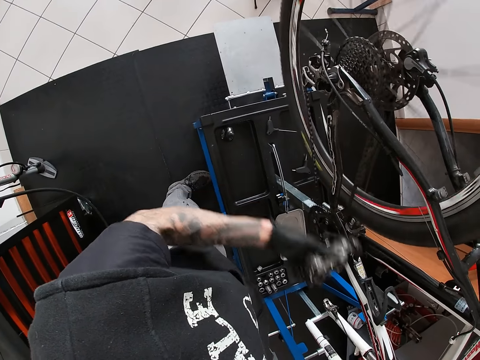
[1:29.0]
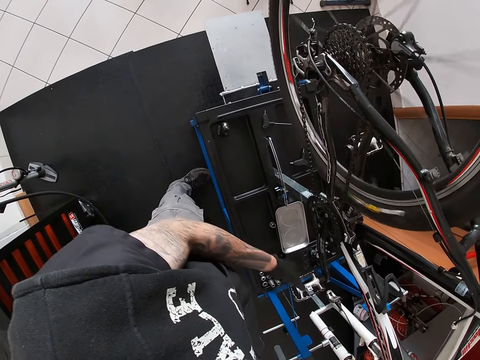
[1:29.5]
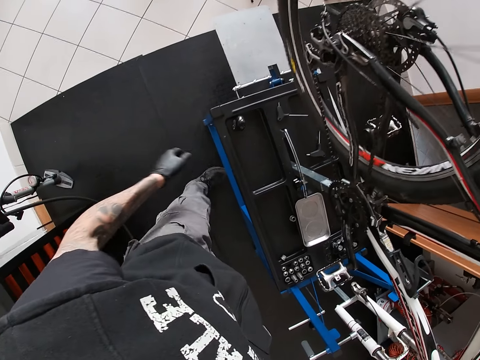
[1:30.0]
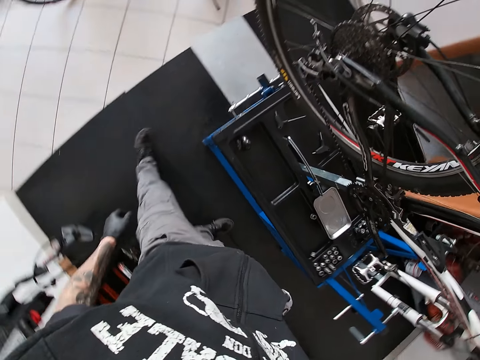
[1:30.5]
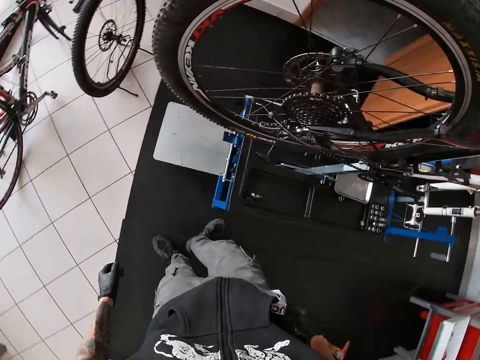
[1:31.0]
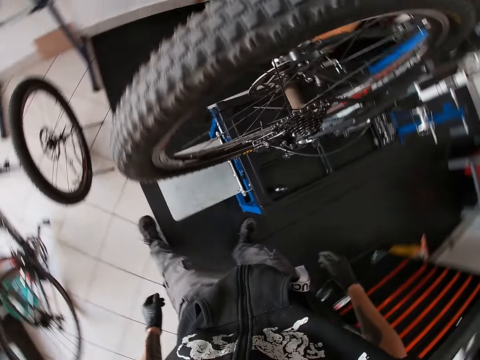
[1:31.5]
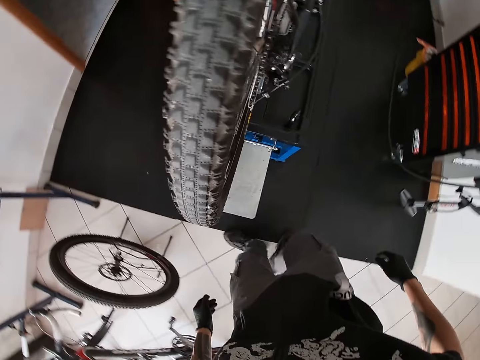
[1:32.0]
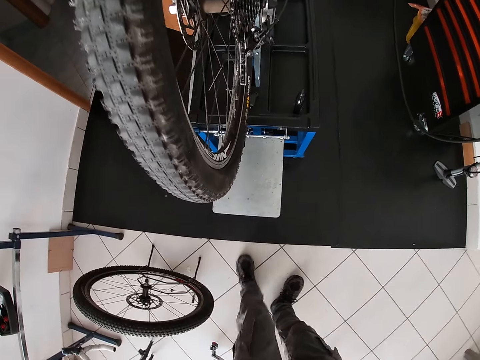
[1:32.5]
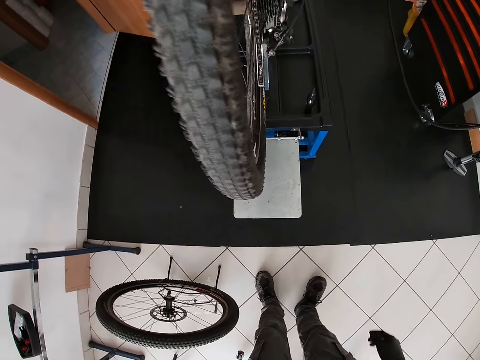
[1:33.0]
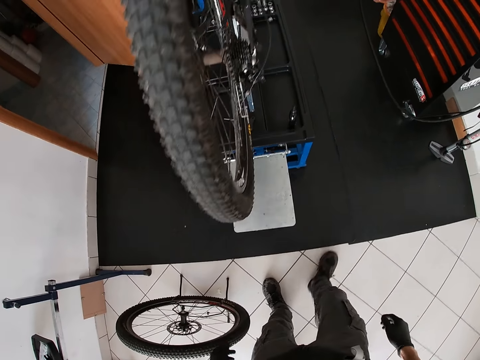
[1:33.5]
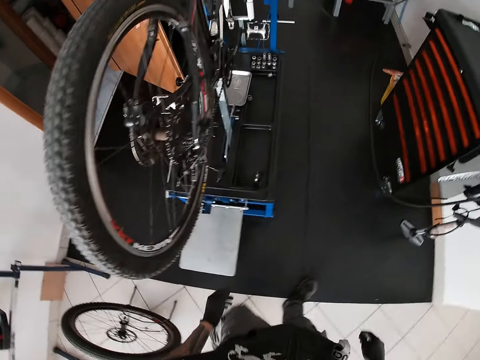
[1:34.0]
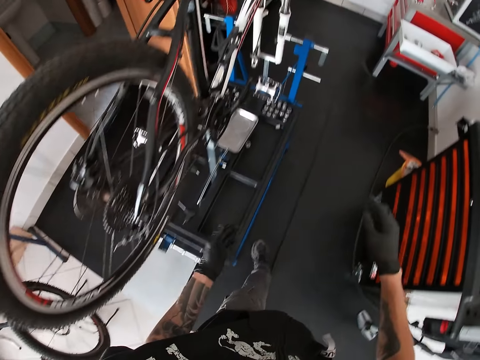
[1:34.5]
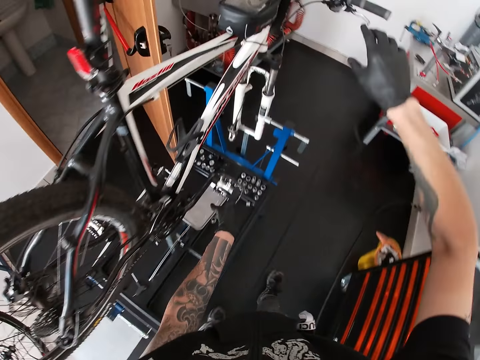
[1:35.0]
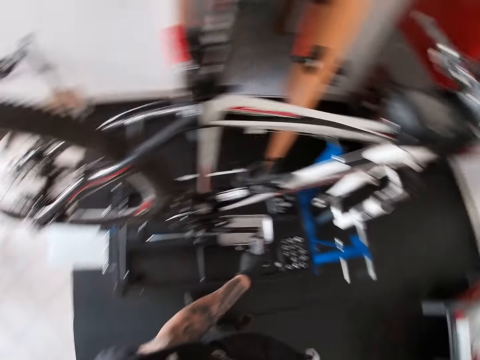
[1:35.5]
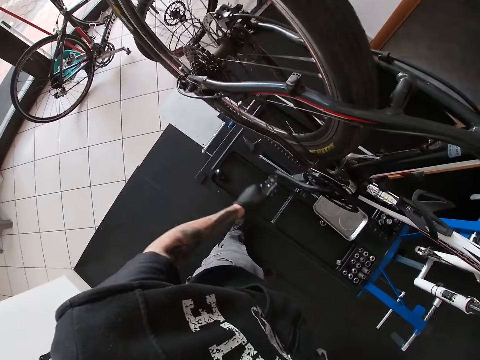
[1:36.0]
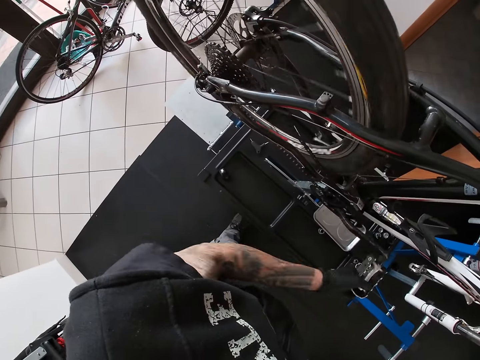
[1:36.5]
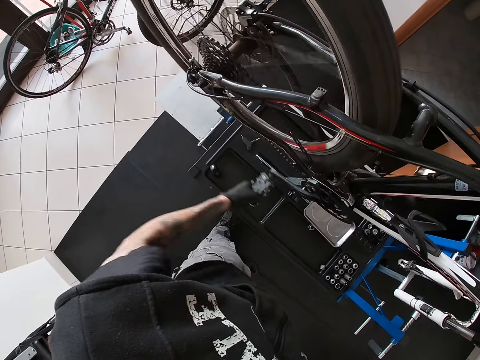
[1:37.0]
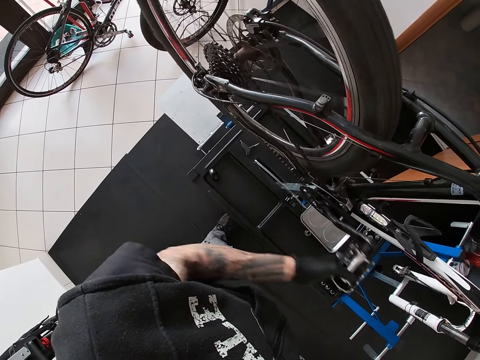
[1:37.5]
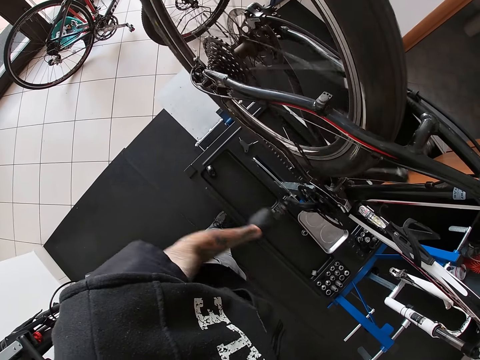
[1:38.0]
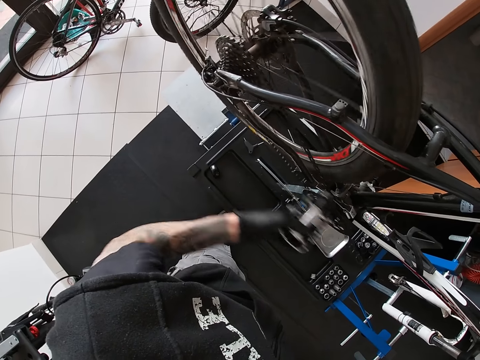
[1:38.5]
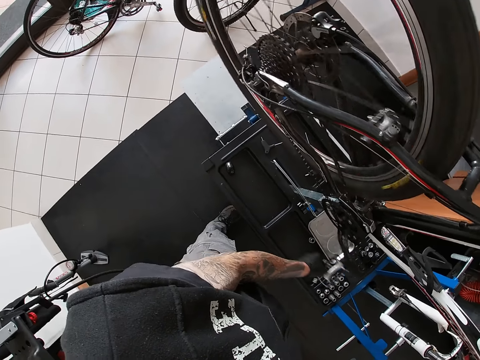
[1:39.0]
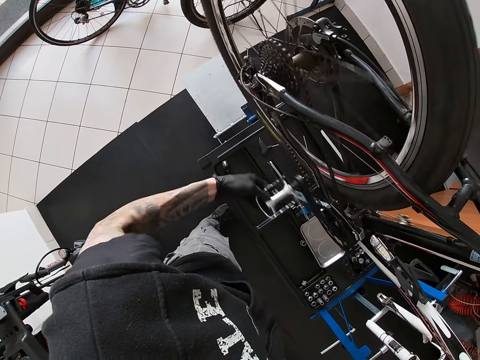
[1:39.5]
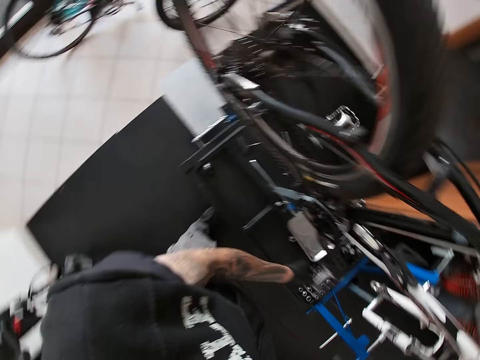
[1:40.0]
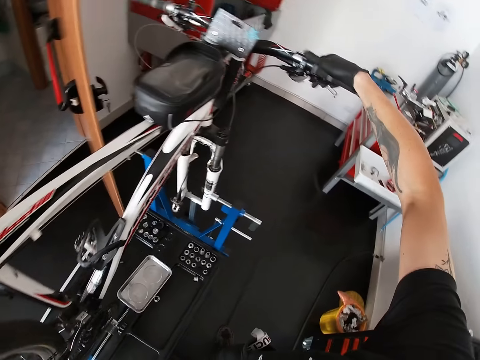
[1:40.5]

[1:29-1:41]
The camera wearer holds the bicycle handle with his right hand. He holds the bicycle pedal with his left hand. He rotates the wheel with the bicycle pedal. He presses the bicycle brake cable on the bicycle handle with his right hand.

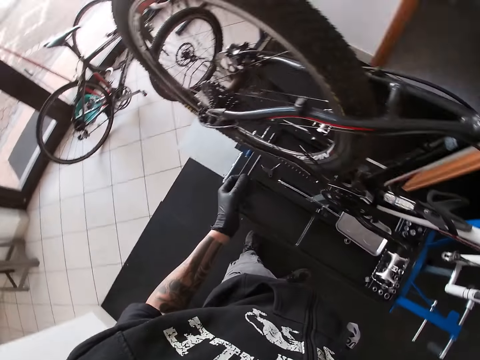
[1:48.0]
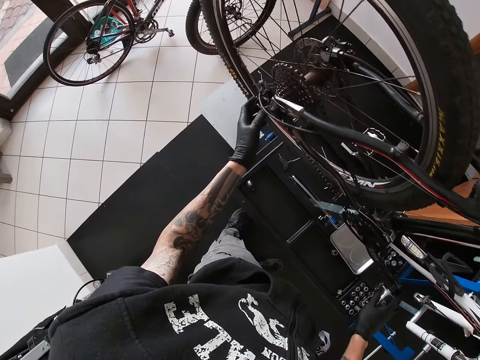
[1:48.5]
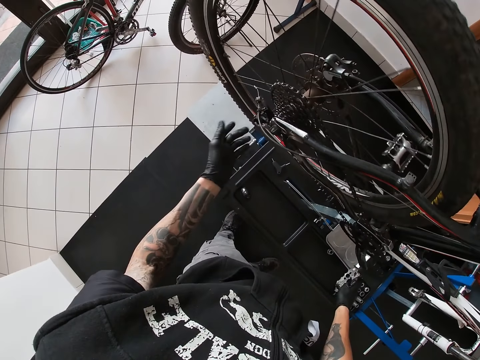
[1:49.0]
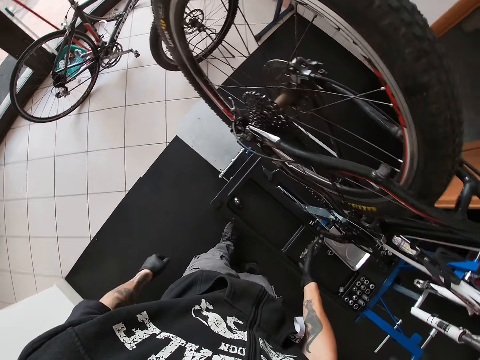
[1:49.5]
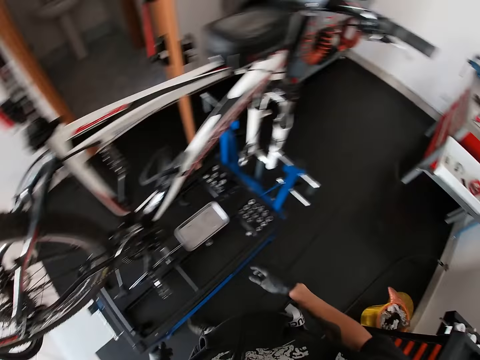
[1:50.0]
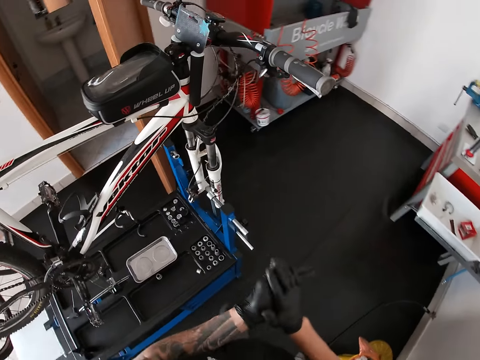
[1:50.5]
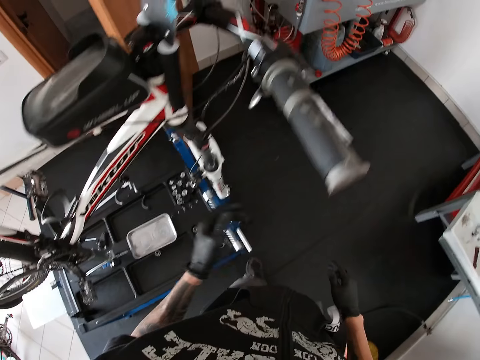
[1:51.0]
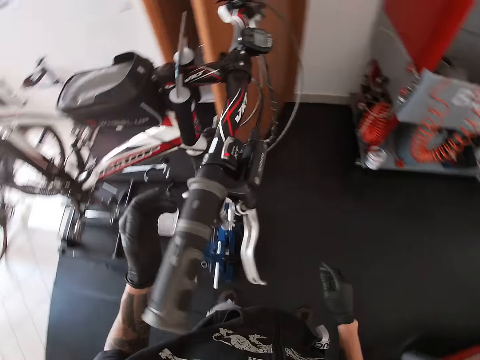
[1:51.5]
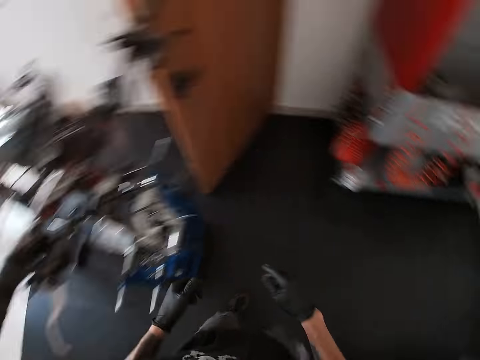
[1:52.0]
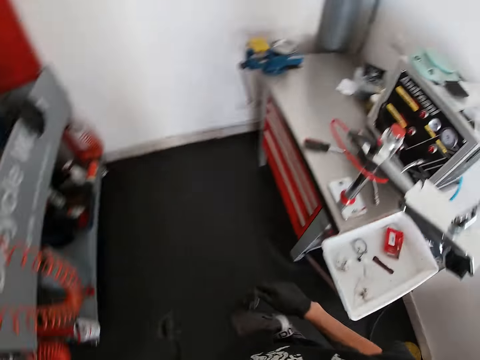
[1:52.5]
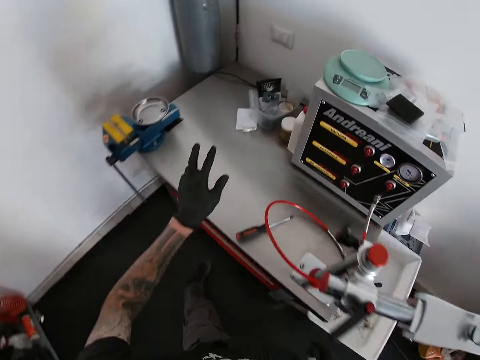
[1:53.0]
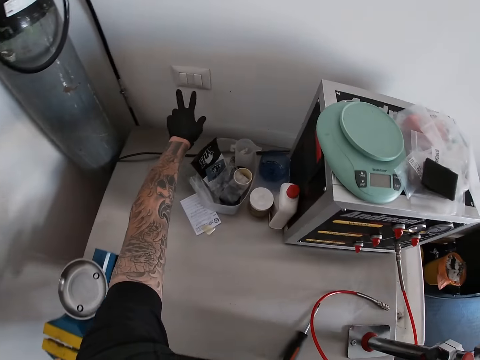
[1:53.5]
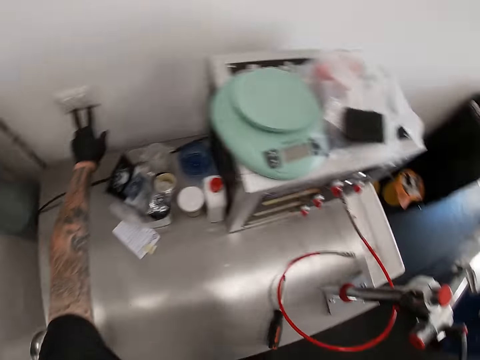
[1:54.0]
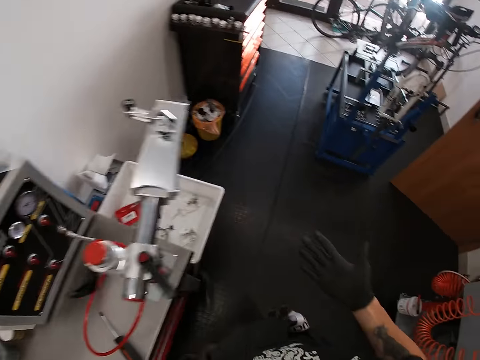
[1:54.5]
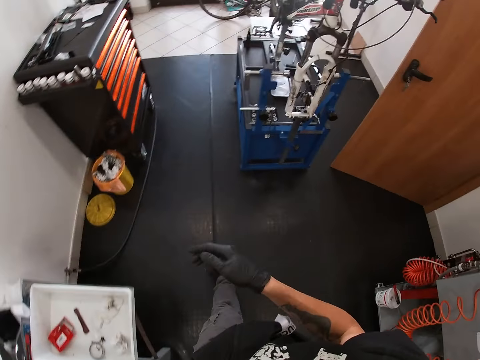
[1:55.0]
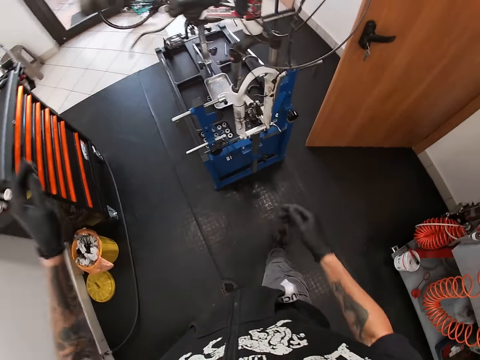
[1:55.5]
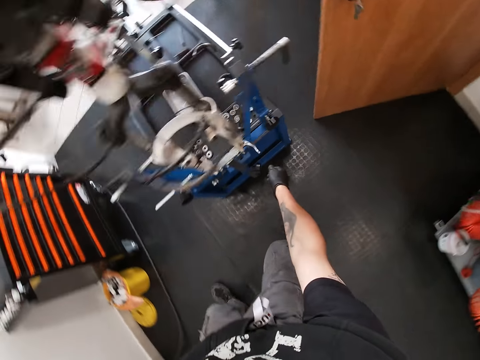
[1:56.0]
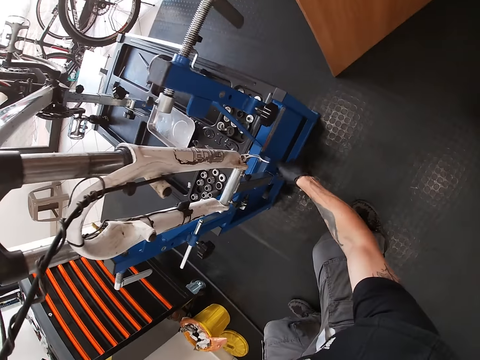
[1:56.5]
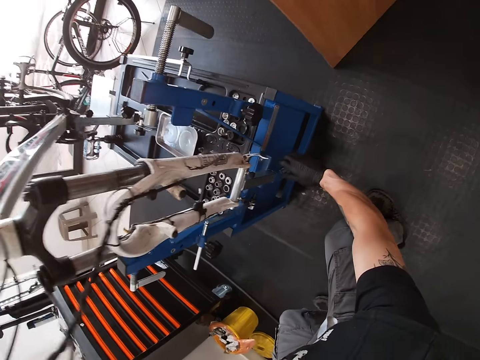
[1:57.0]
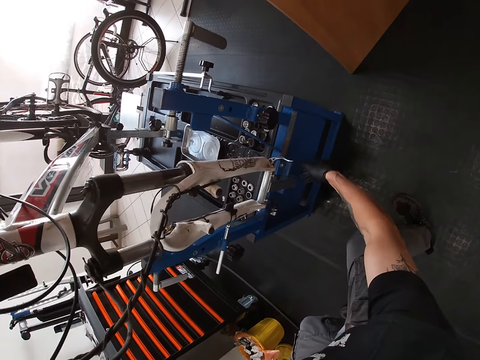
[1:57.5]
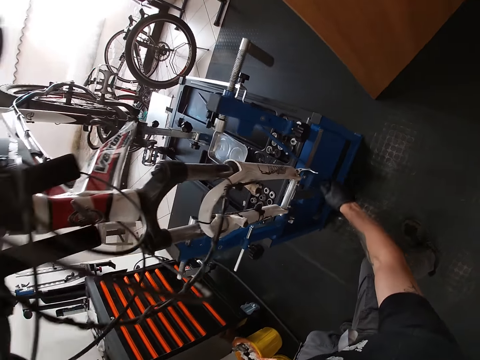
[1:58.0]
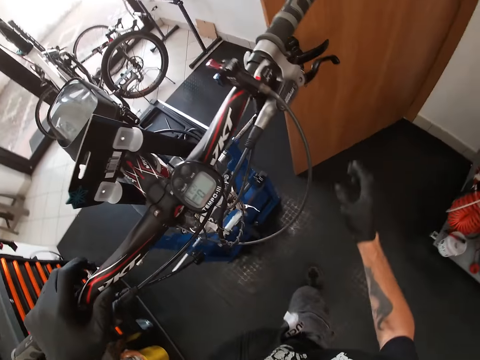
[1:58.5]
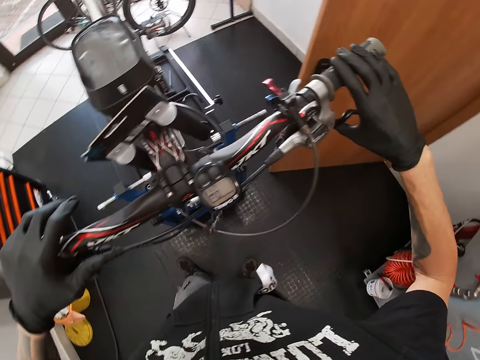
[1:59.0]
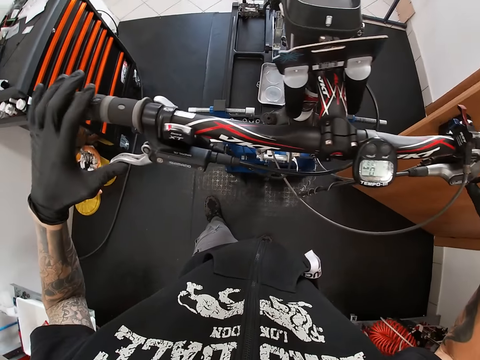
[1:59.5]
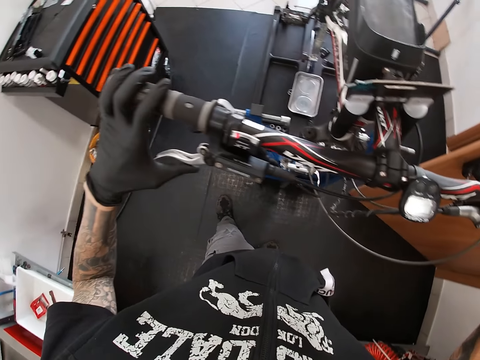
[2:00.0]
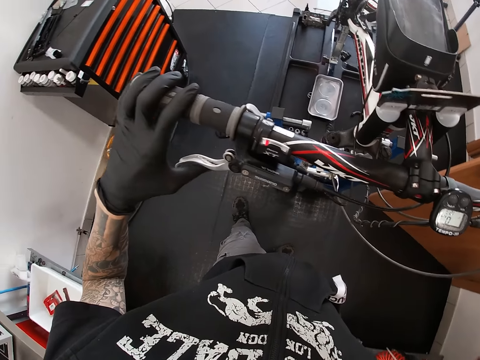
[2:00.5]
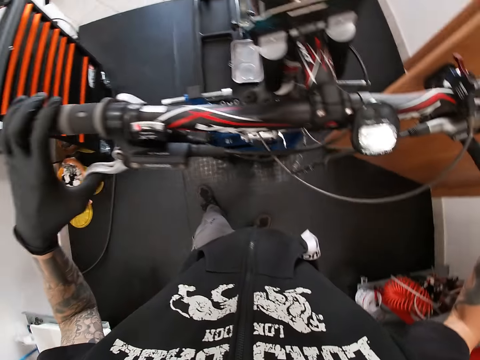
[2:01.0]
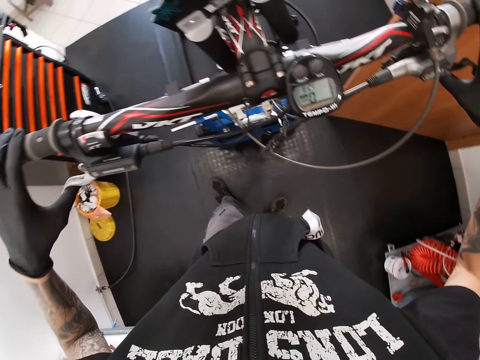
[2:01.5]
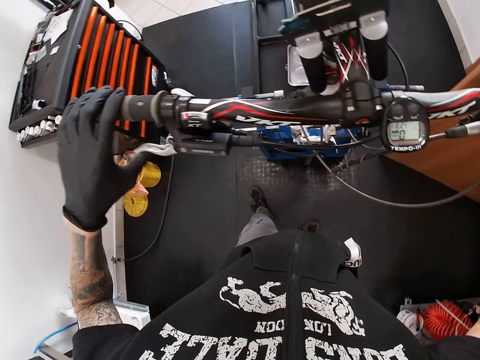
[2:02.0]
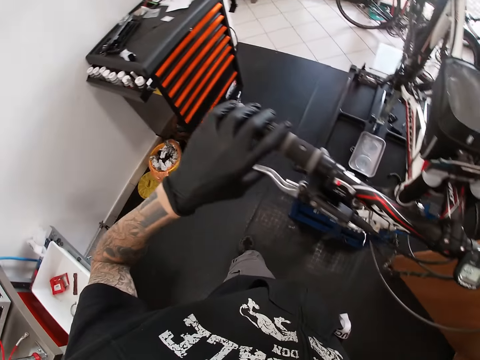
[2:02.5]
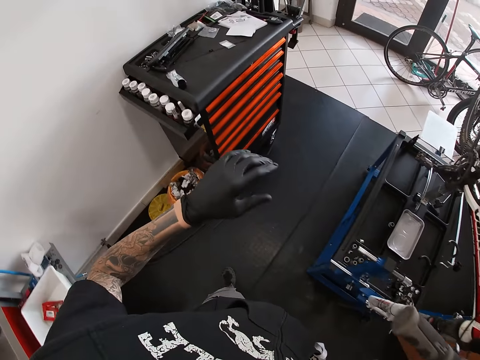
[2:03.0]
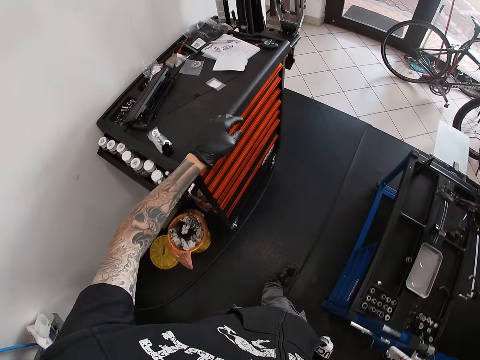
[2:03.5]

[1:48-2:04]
The camera wearer checks the wheel with his left hand. He rotates the wheel with the bicycle pedal. He rubs his hands. He presses two switches on the wall with his left hand. He turns on the light. He lowers the bicycle on the wheel aligning machine with his hands. He adjusts the repair stand. He checks the brakes on the two bicycle handles with his hands. He touches the brakes of the bicycle.
